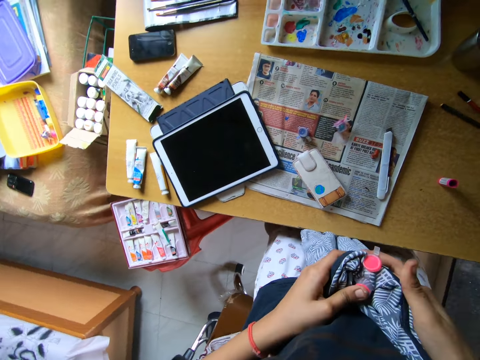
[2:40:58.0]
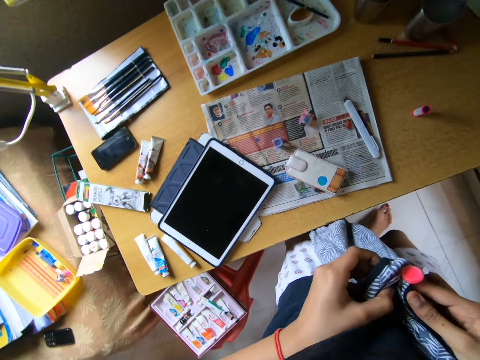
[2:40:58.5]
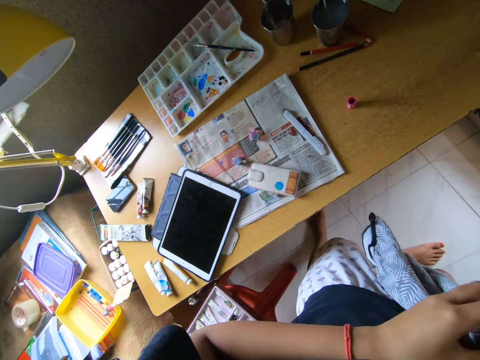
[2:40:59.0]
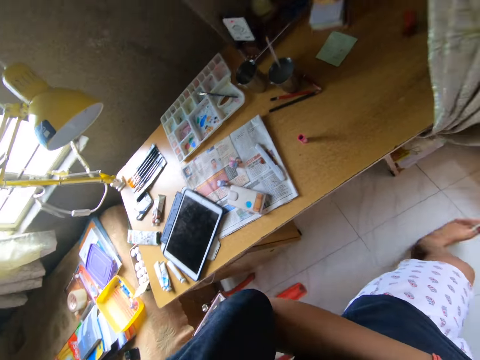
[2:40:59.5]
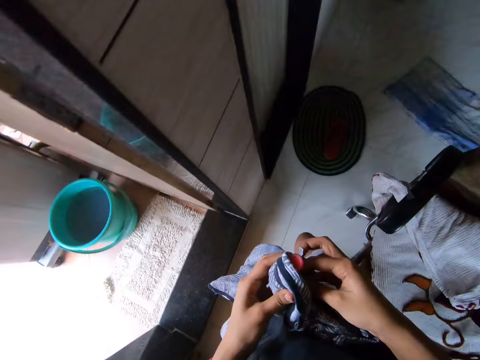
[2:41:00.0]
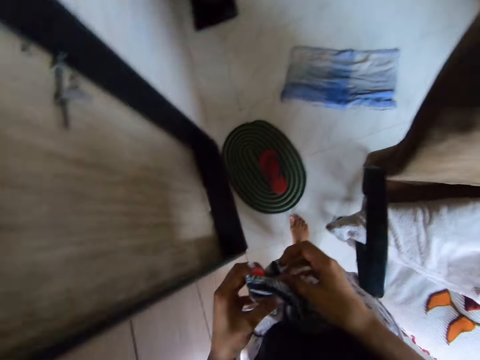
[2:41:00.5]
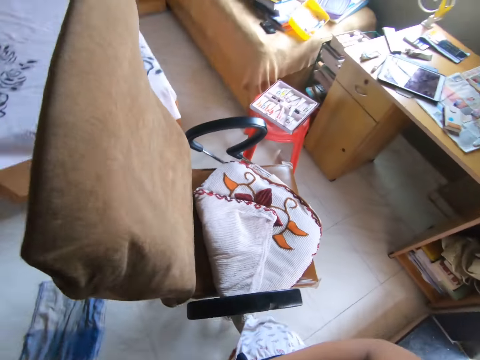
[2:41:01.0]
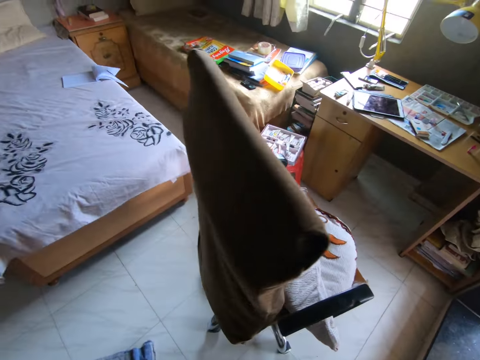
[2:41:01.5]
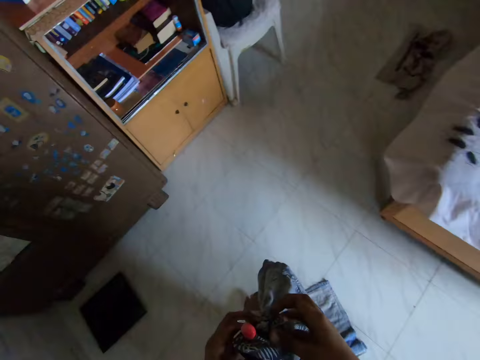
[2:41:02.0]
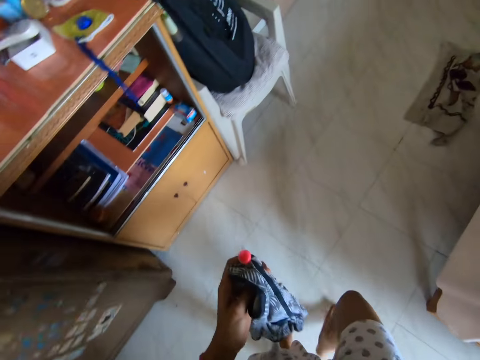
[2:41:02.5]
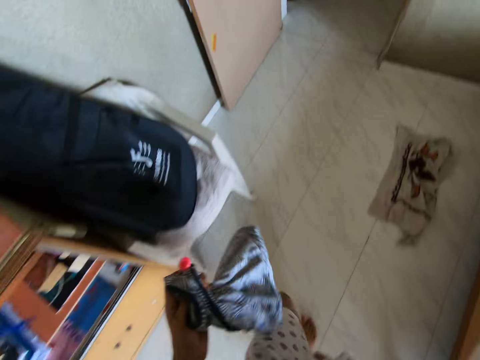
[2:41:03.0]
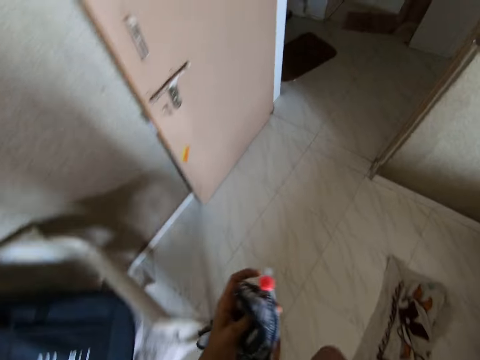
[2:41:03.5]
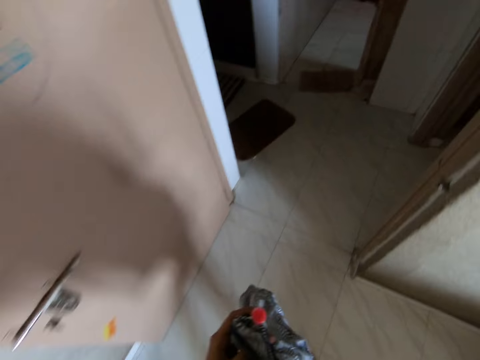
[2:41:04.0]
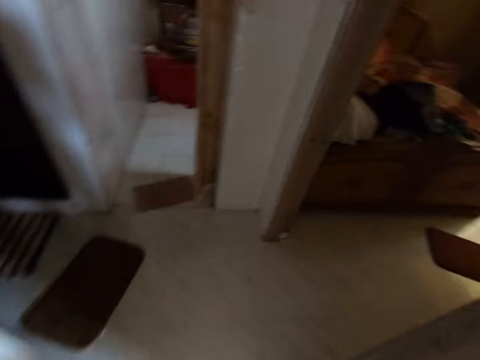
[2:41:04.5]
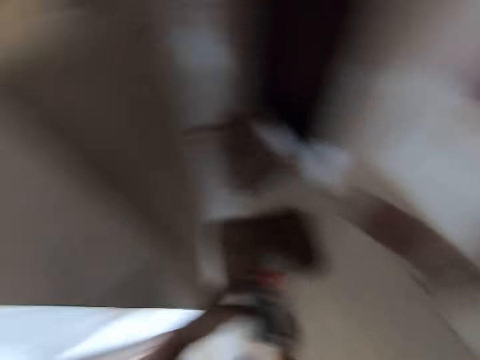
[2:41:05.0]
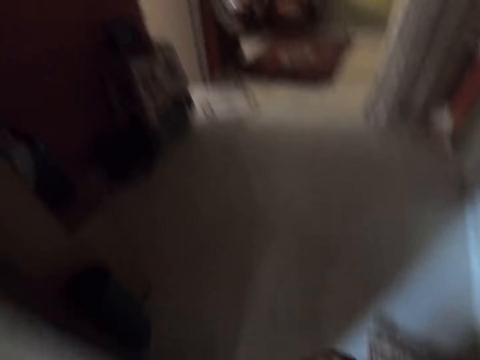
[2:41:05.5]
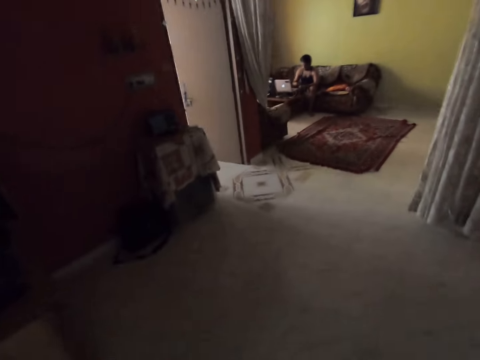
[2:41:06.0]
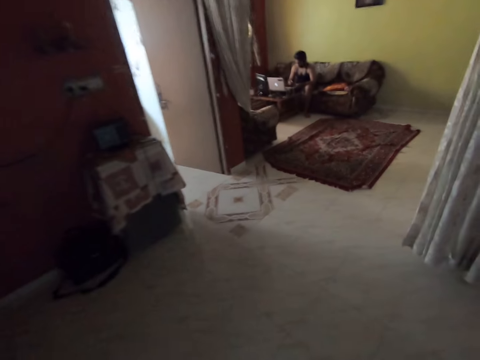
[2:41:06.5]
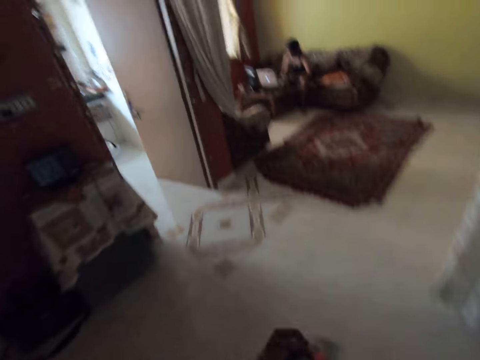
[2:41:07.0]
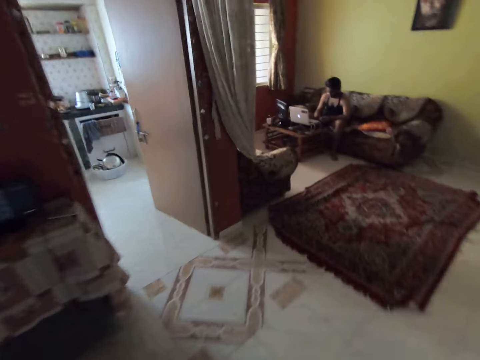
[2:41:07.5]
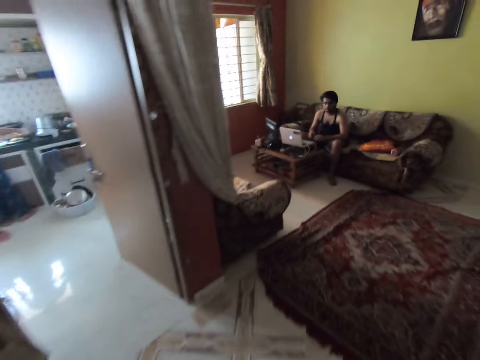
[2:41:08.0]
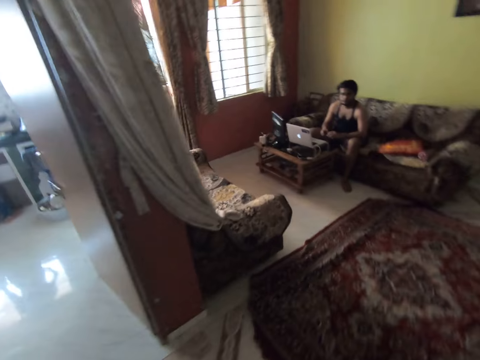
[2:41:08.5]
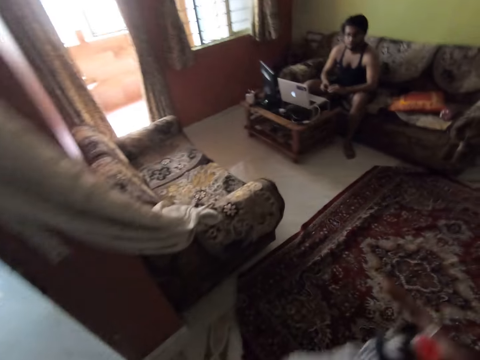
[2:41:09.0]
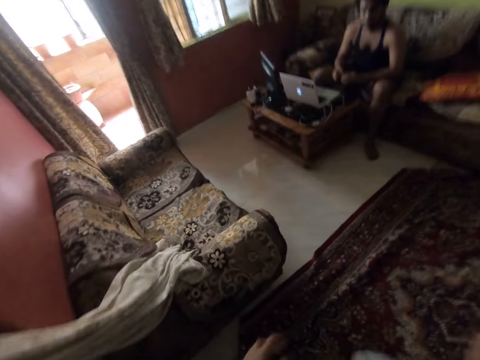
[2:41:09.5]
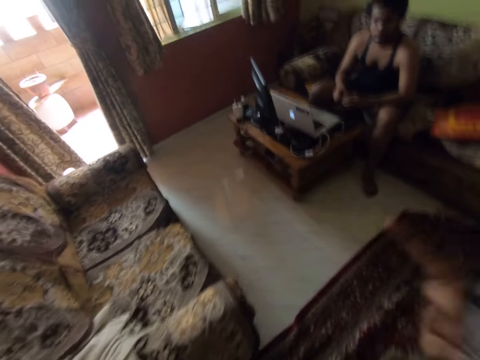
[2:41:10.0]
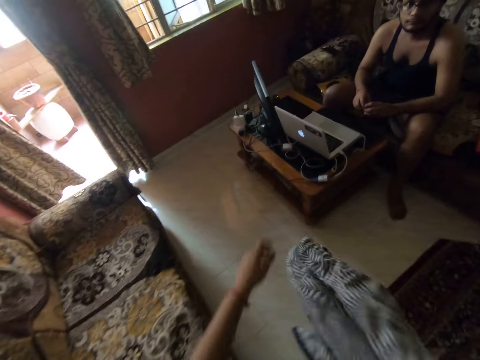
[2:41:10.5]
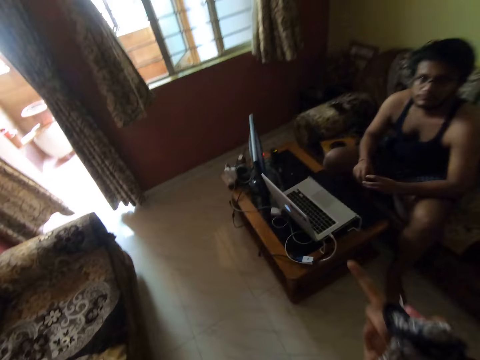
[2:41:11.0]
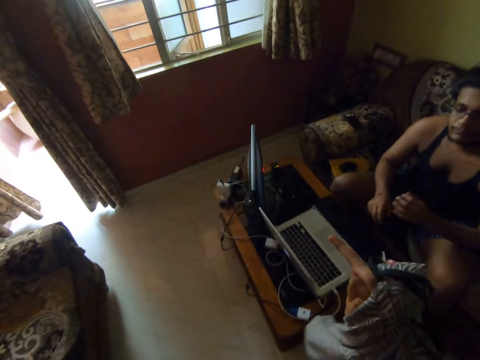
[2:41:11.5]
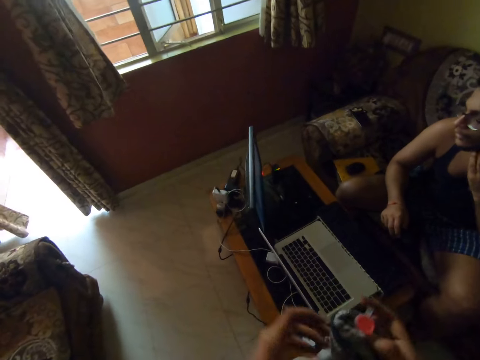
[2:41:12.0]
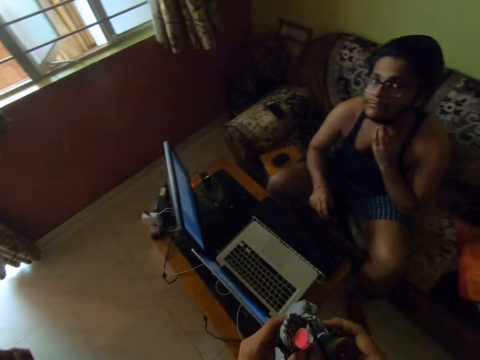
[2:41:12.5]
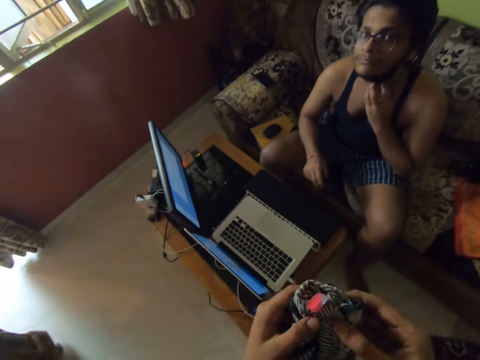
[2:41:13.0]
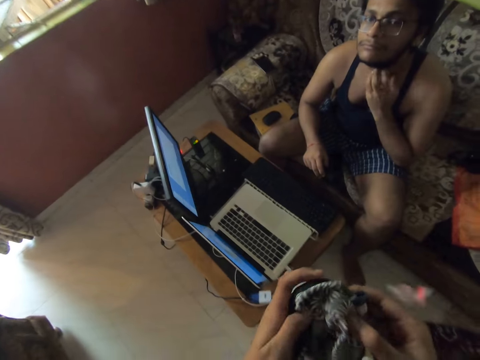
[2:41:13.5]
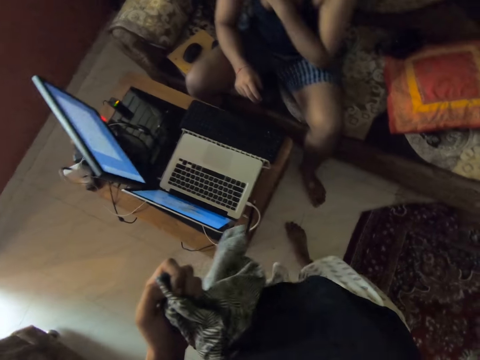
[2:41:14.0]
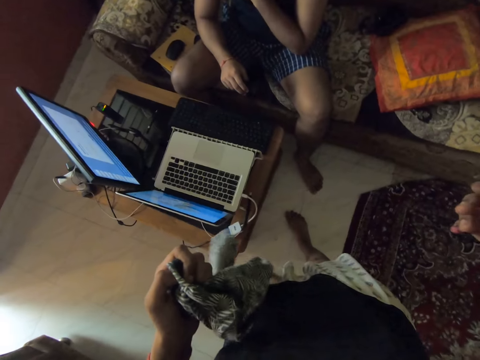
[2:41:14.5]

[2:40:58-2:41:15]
The camera wearer walks around a room. They interact with a man. The man interacts with the camera wearer. The camera wearer walks around the room. The man rubs his chest with his hand.

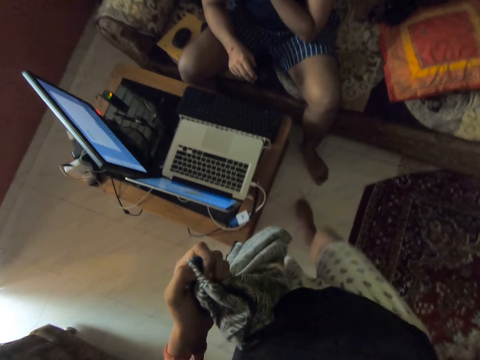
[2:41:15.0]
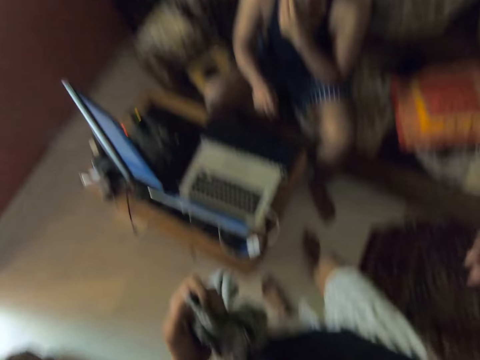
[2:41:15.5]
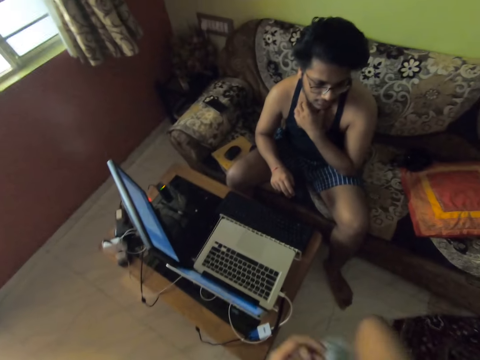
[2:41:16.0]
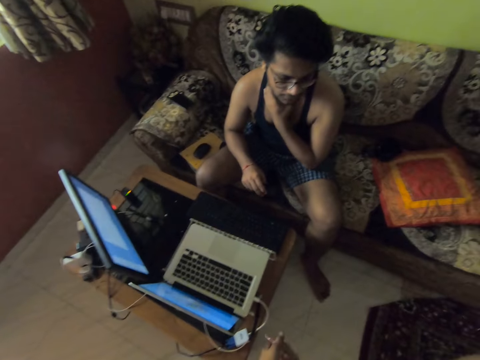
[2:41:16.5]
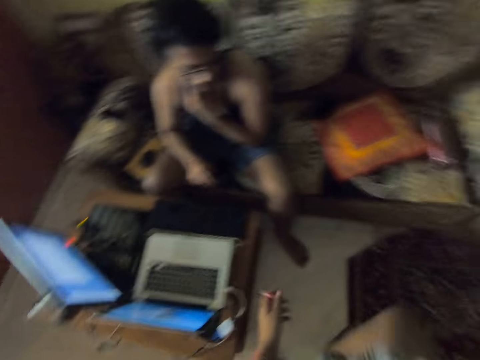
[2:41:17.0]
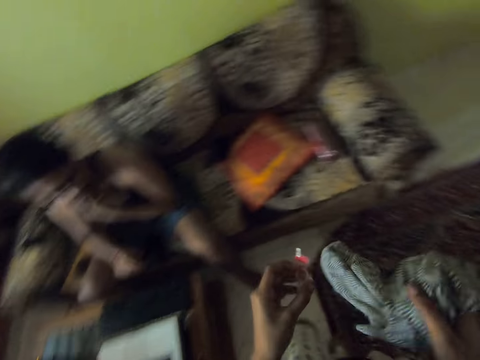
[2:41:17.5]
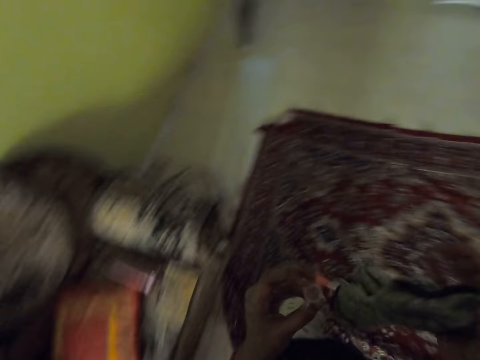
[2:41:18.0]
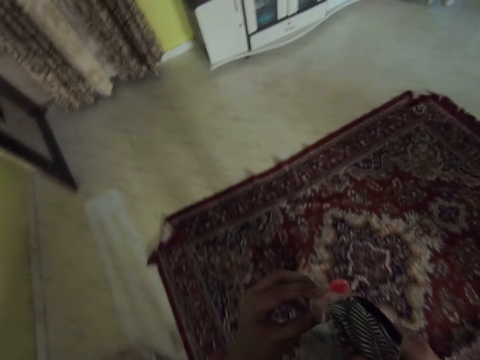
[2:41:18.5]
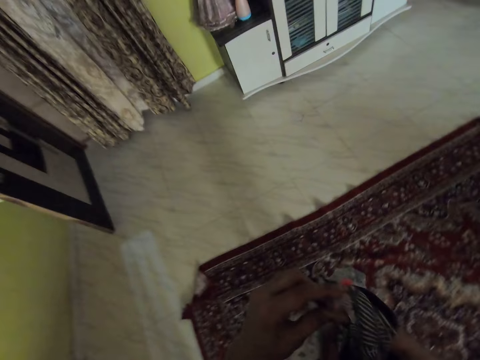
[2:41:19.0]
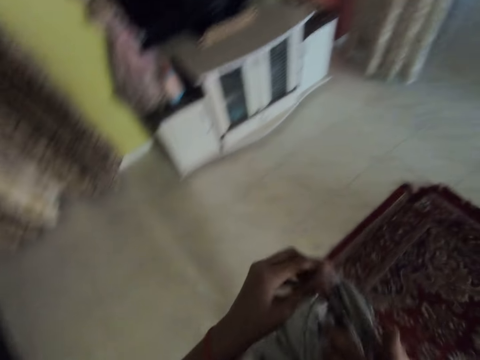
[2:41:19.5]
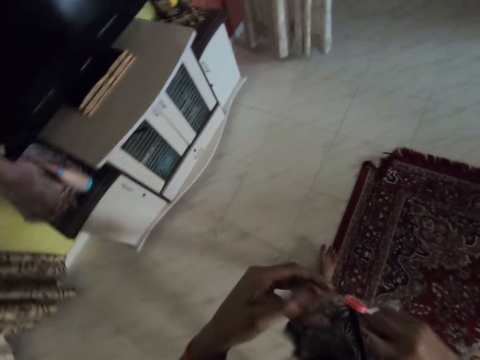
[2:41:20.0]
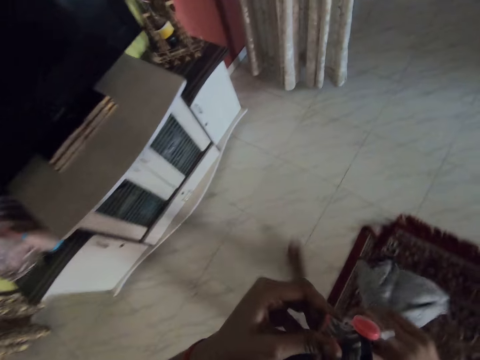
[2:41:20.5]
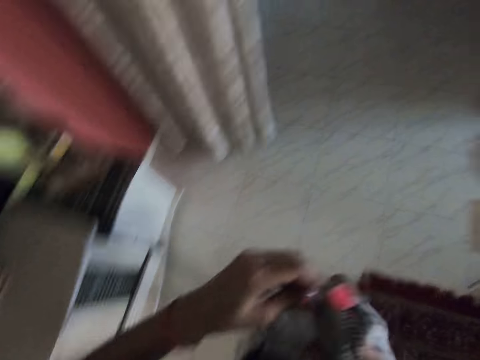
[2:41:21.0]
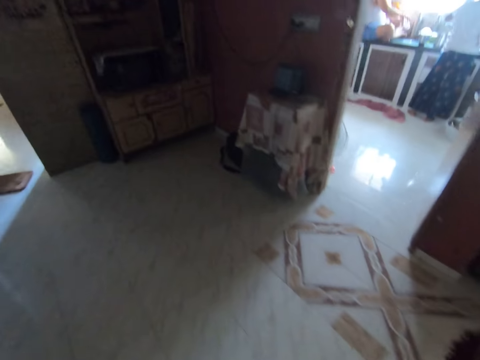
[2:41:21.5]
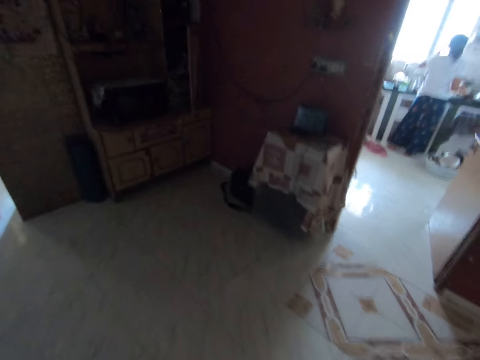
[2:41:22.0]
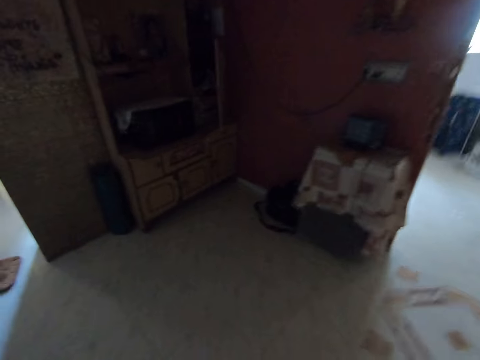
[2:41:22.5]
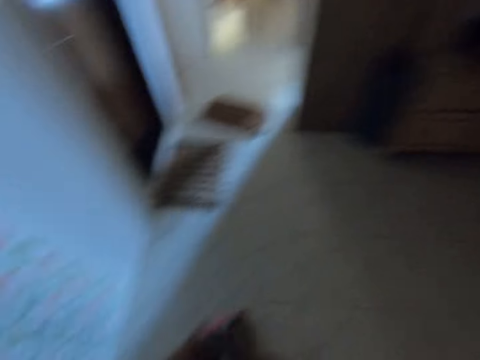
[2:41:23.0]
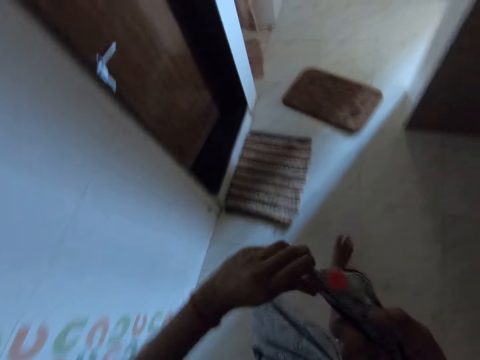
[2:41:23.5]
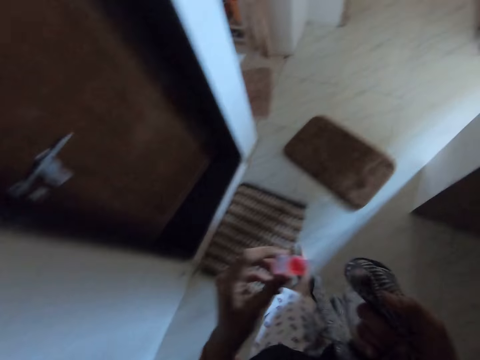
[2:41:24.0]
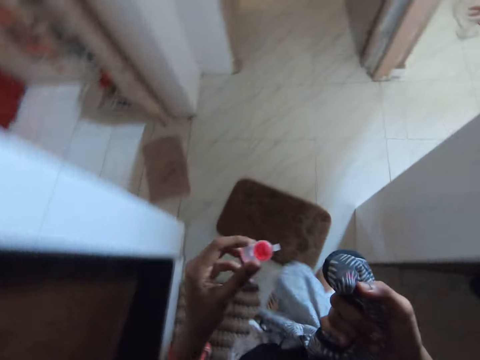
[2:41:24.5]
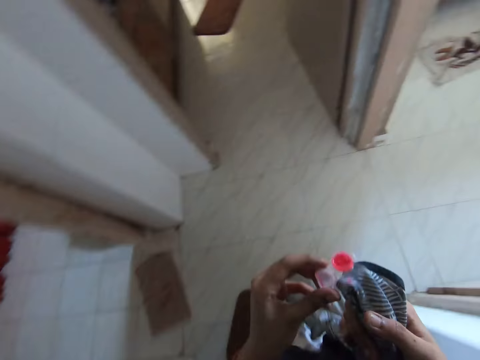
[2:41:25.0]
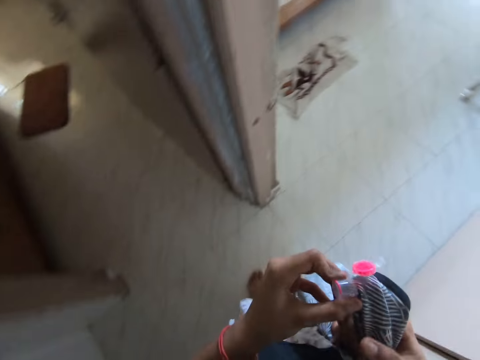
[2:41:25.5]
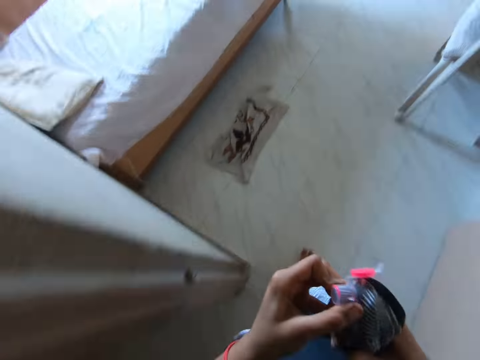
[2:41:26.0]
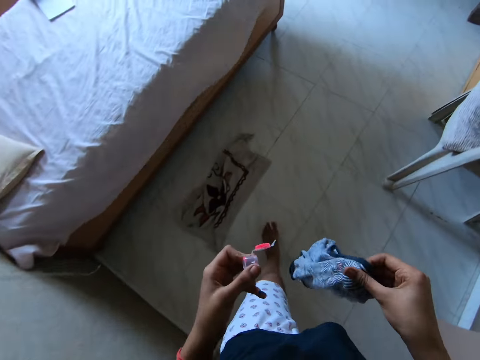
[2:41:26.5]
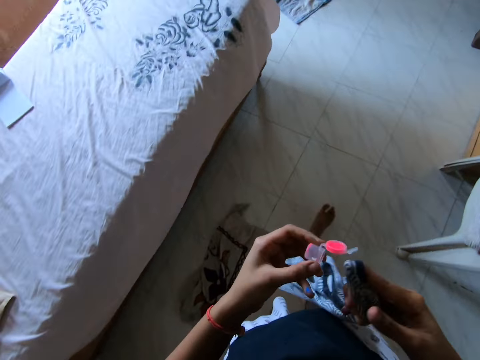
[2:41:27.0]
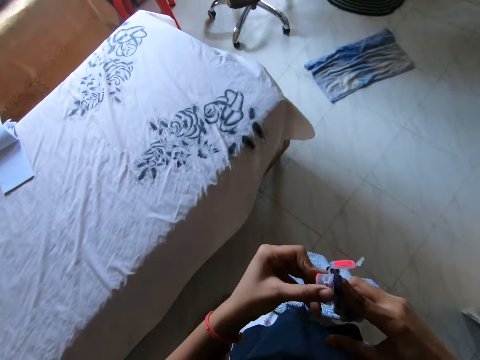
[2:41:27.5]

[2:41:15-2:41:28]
The camera wearer holds a piece of bottle with her hand. She picks up a paint bottle from the floor. She walks around a room. She puts down a piece of cloth on a table.
